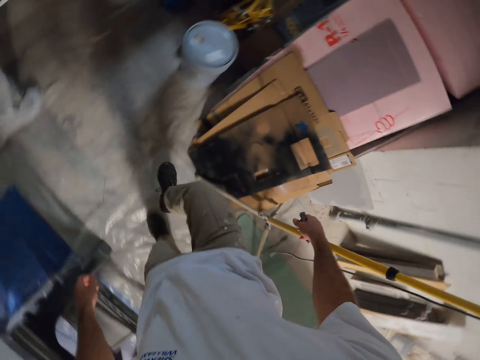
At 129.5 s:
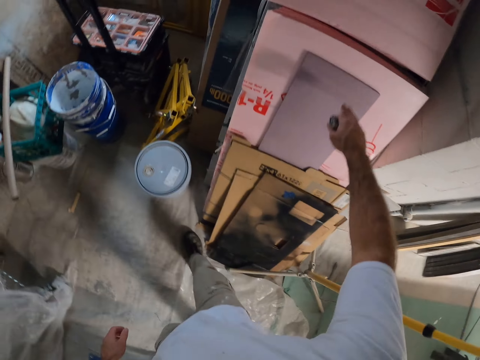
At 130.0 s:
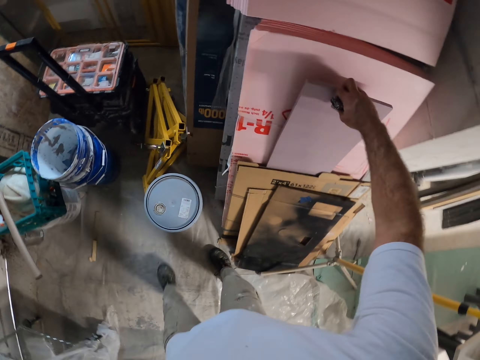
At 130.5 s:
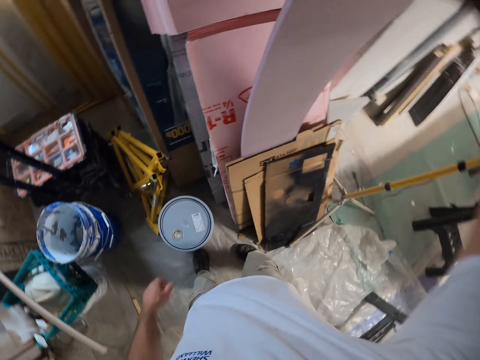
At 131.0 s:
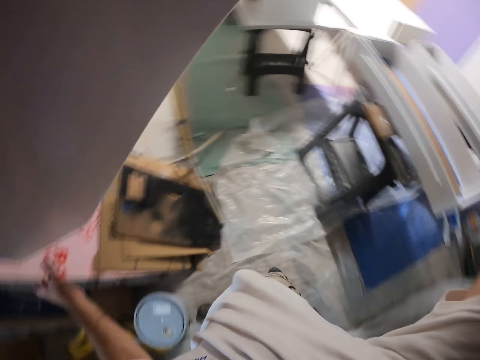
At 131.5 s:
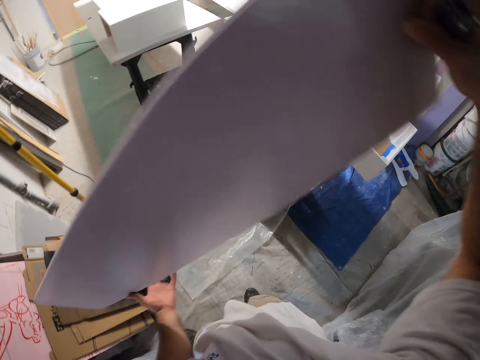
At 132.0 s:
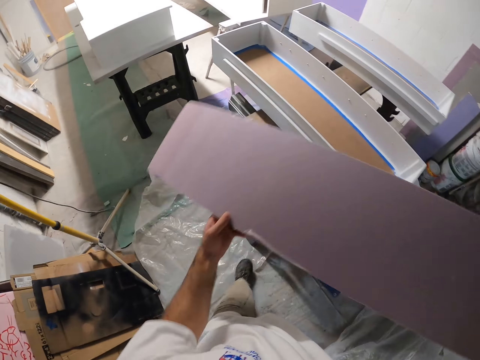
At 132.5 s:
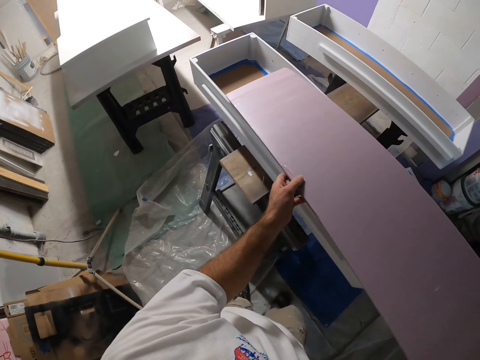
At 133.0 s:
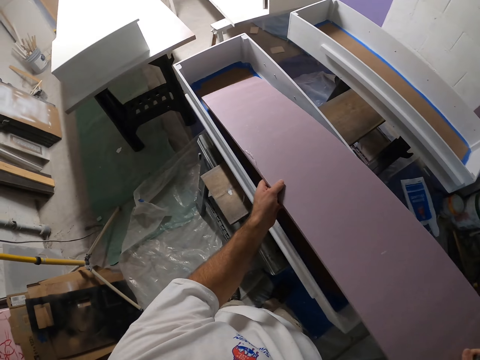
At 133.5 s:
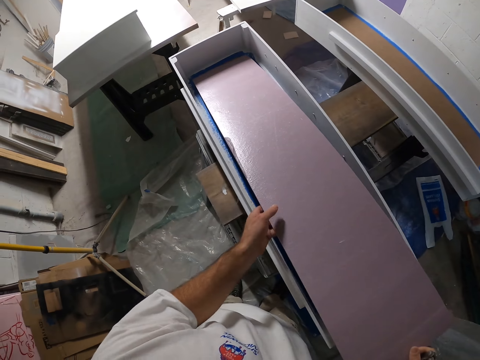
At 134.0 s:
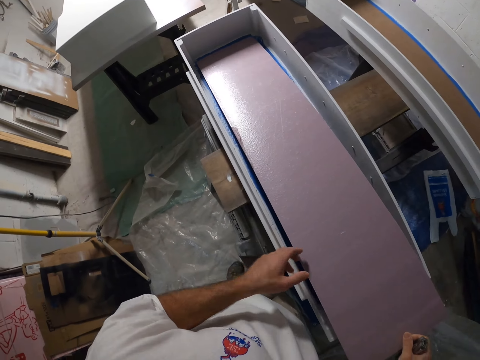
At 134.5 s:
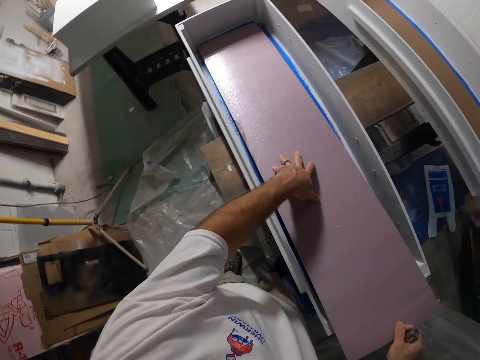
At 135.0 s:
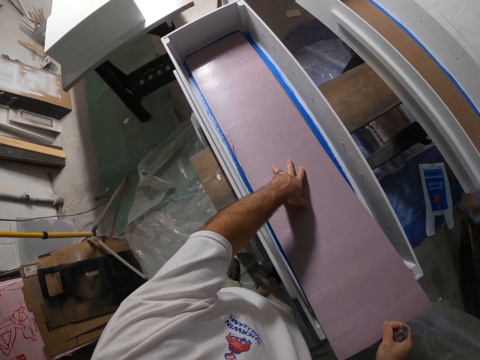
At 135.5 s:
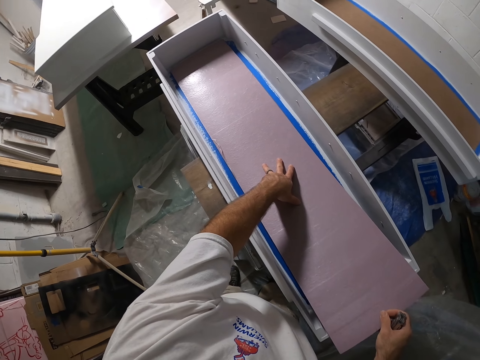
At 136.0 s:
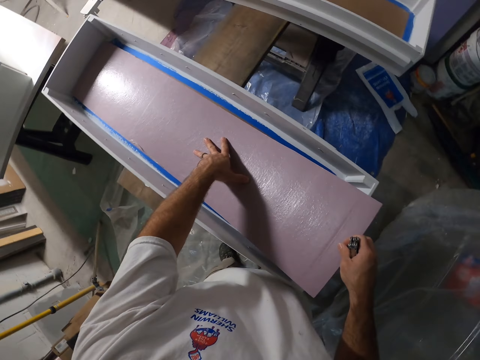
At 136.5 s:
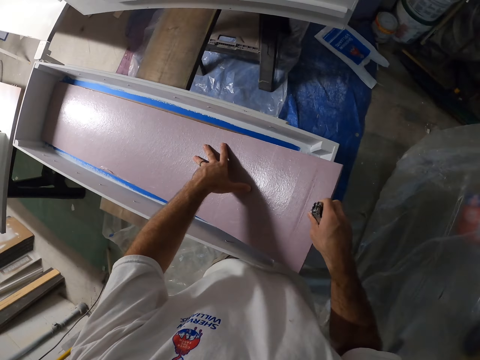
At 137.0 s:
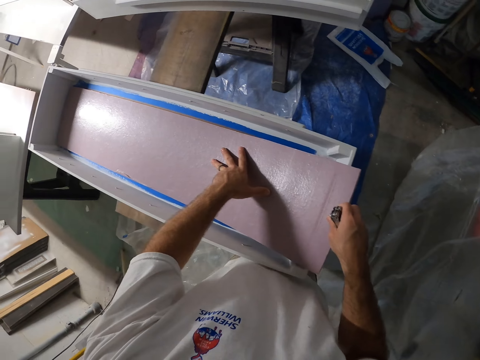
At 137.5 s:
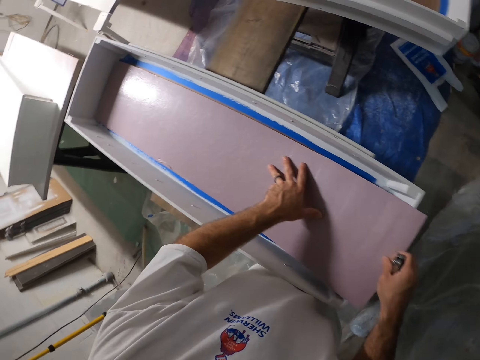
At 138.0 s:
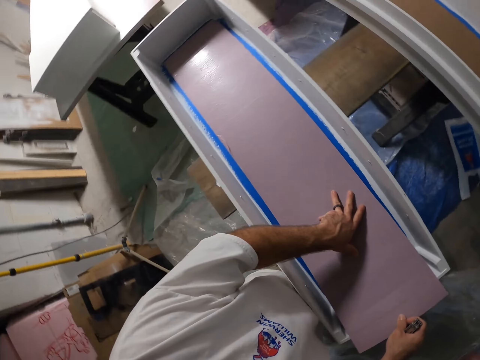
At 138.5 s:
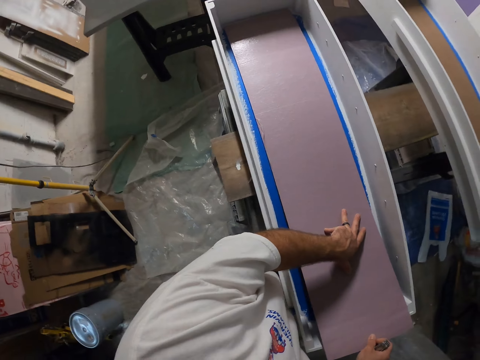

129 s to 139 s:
The camera wearer picks up a plank or piece of cardboard with his right hand. He holds the plank with both hands. He places the cardboard in the box. He fixes the plank in the box with both hands.

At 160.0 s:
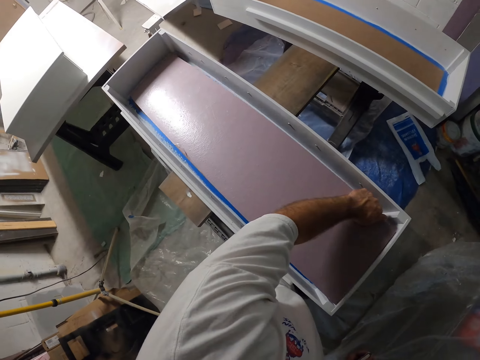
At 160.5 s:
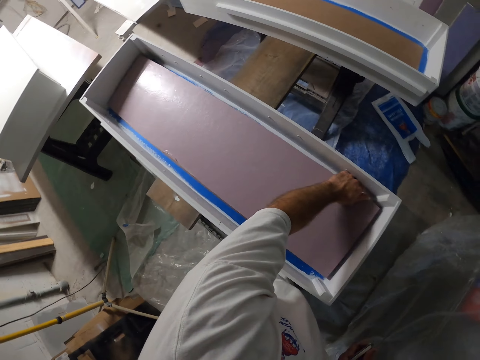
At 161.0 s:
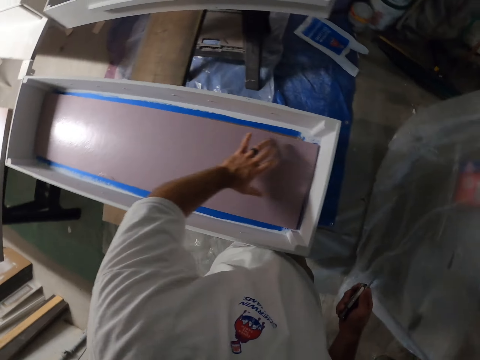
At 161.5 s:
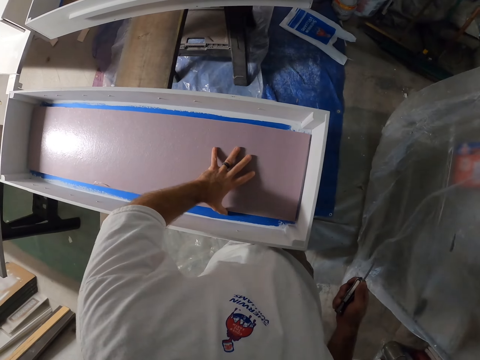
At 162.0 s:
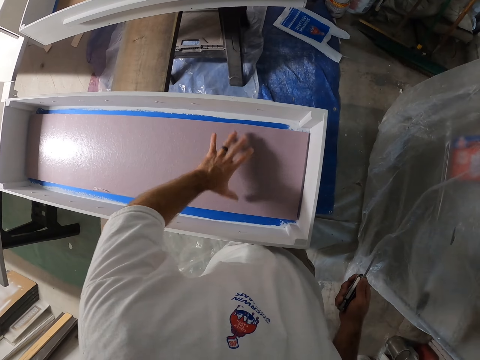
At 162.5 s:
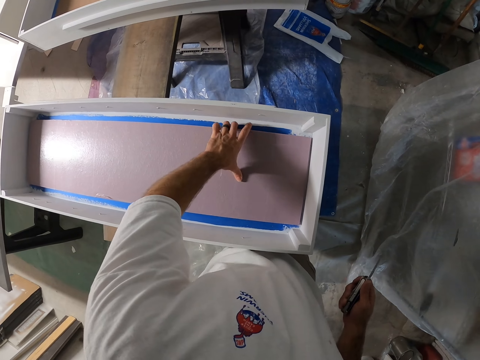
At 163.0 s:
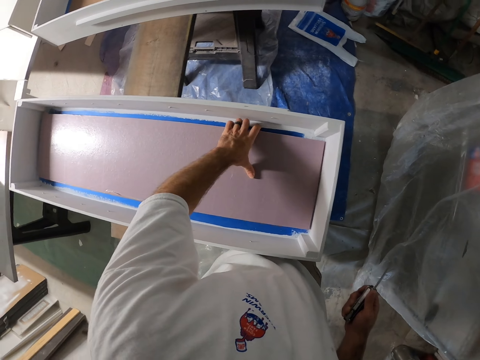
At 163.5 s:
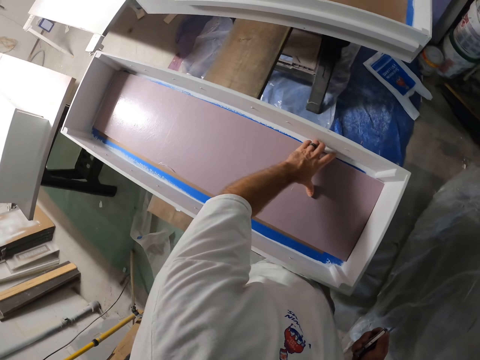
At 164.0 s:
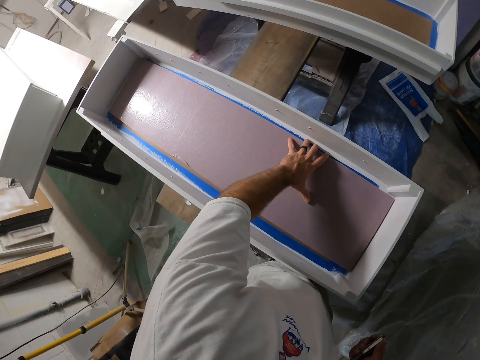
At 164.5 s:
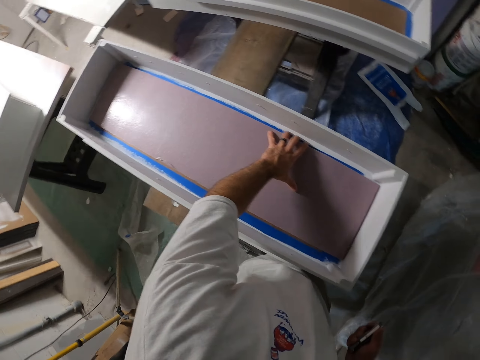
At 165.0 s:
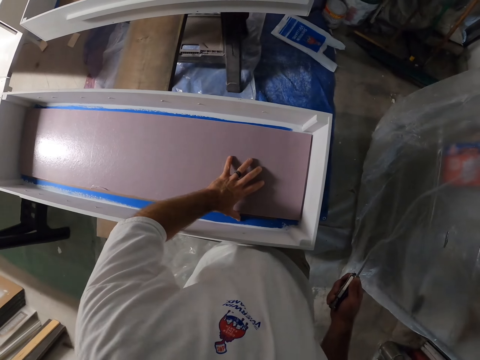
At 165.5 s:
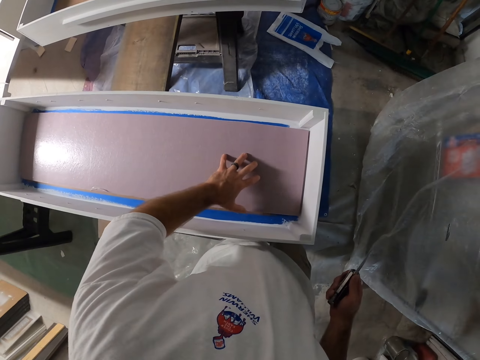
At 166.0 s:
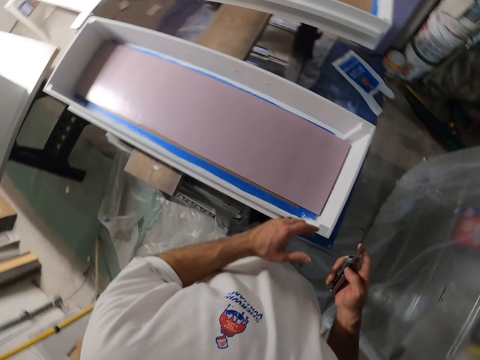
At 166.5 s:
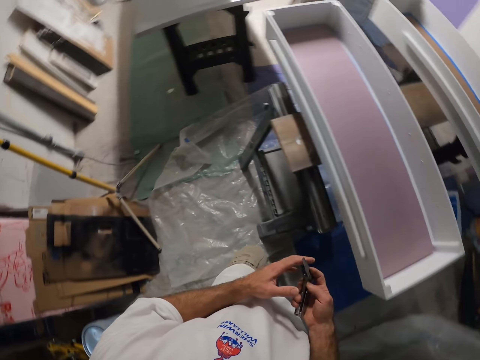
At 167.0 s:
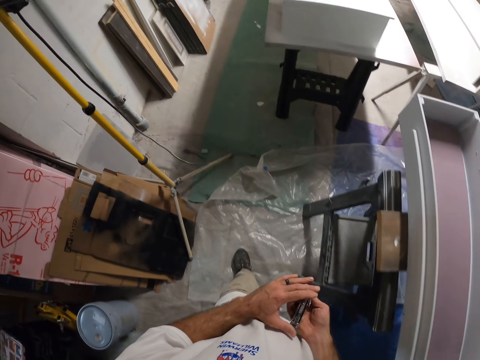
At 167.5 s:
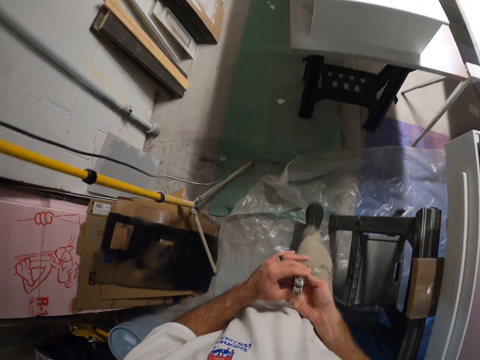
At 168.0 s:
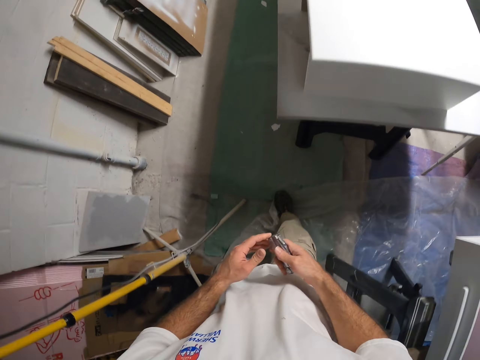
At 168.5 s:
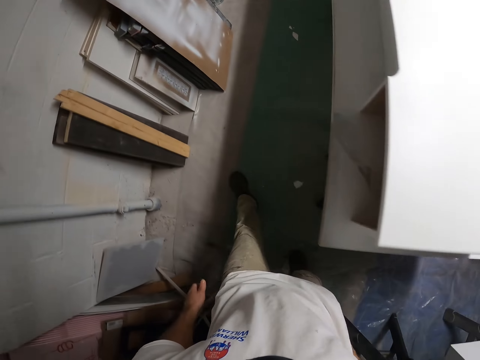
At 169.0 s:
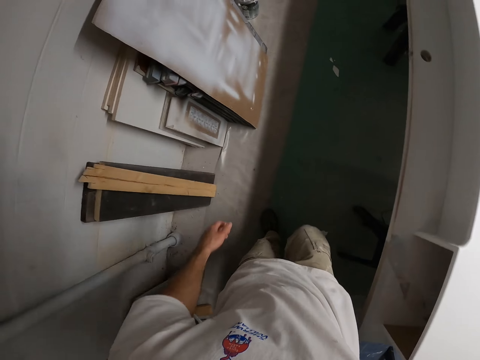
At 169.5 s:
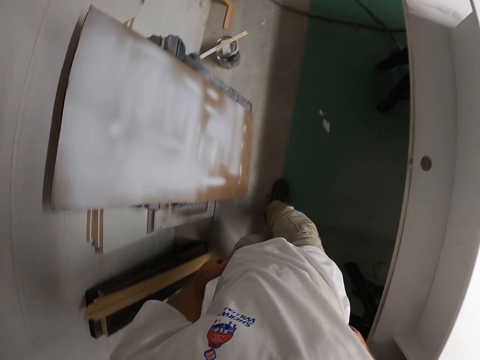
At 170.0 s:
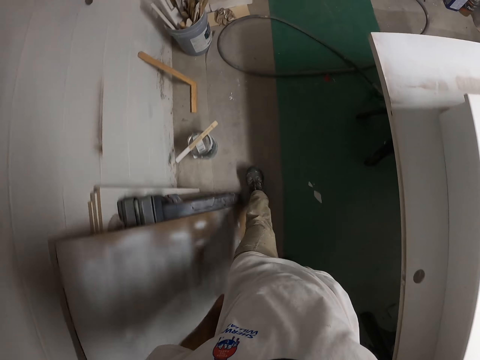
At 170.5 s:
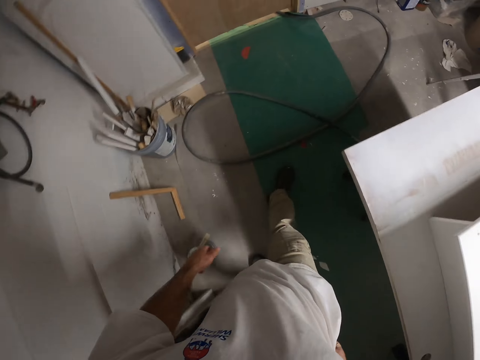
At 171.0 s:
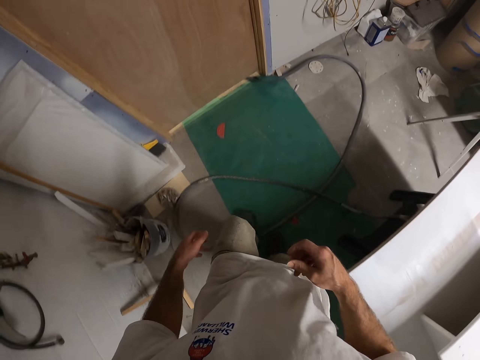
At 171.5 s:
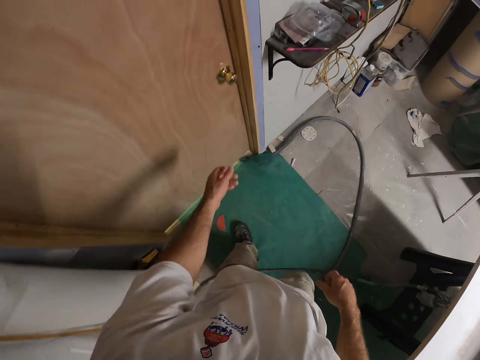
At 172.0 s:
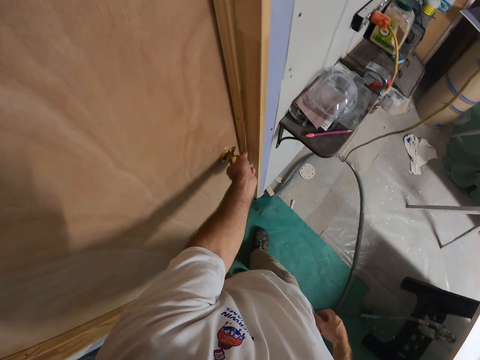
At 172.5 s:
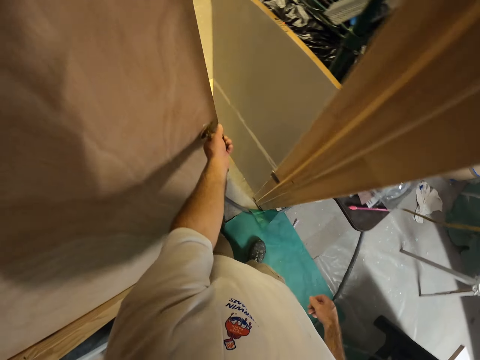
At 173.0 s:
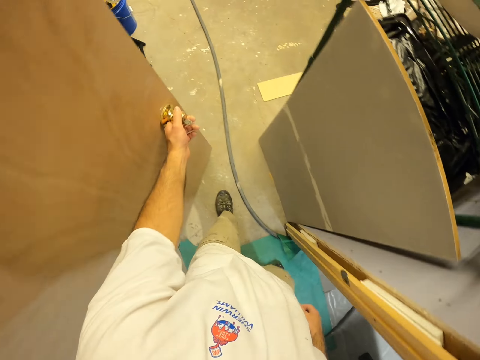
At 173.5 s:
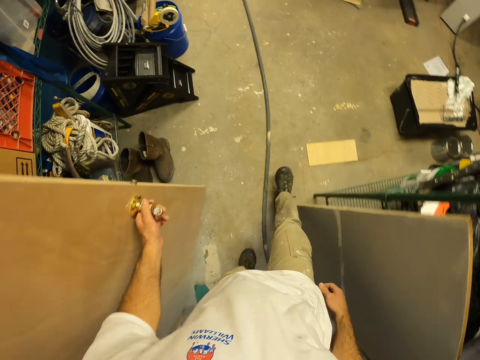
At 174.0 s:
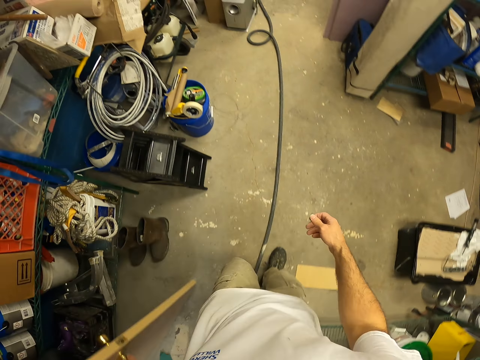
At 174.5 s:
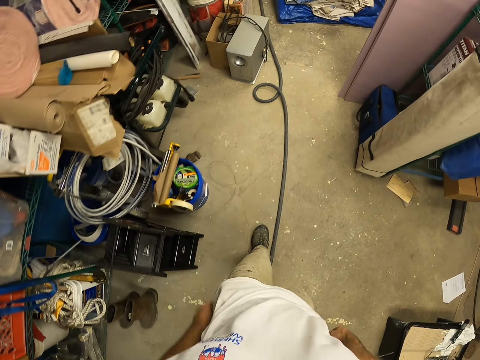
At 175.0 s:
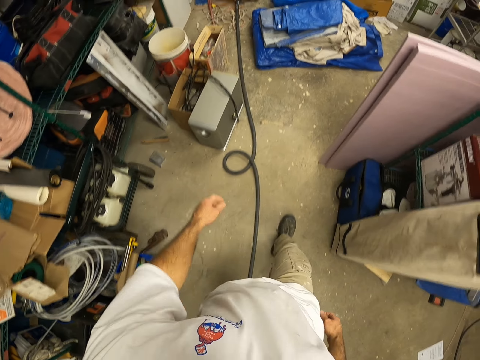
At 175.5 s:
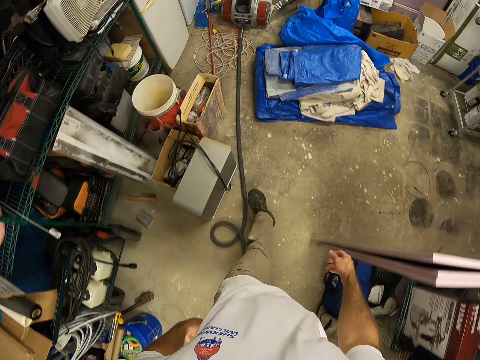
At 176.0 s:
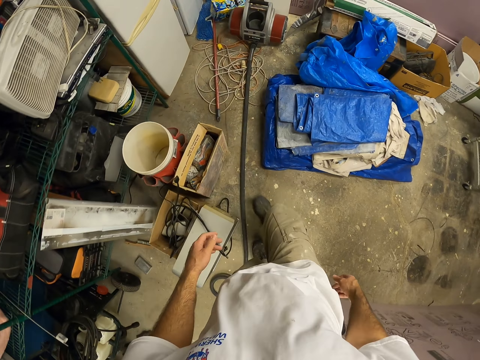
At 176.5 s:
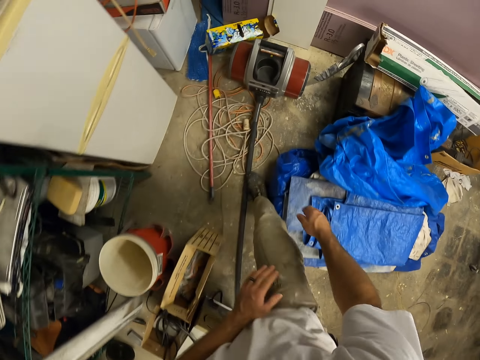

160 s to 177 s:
The camera wearer fixes the plank in a box with his left hand. He holds the pocket knife with both hands. He puts the pocket knife in his pocket with his right hand. He walks around. He opens the door with his left hand. He walks in the room.
